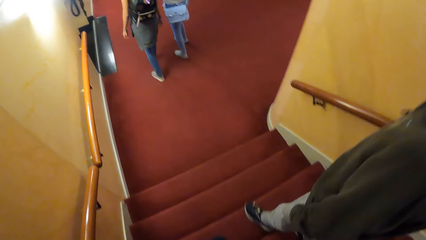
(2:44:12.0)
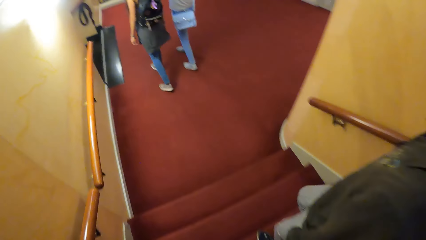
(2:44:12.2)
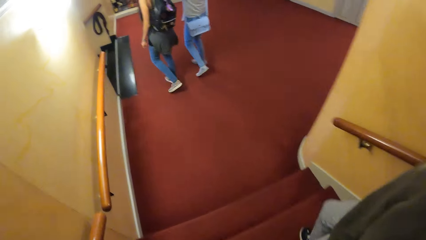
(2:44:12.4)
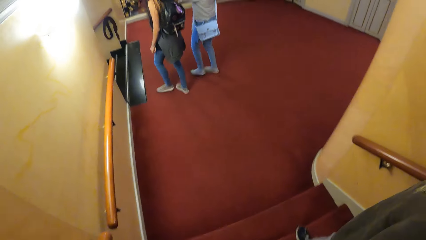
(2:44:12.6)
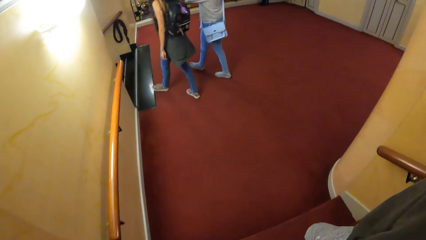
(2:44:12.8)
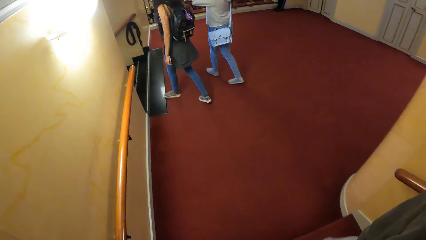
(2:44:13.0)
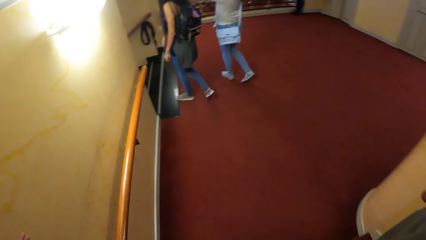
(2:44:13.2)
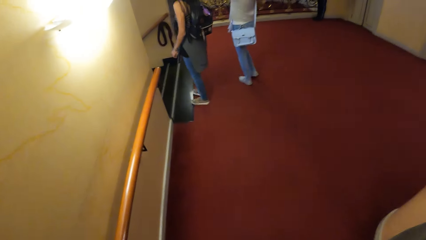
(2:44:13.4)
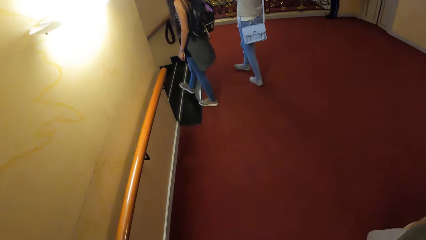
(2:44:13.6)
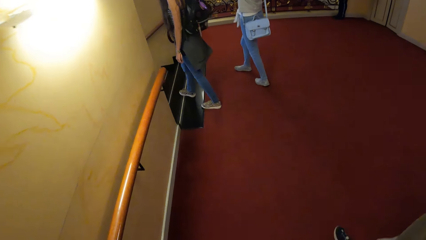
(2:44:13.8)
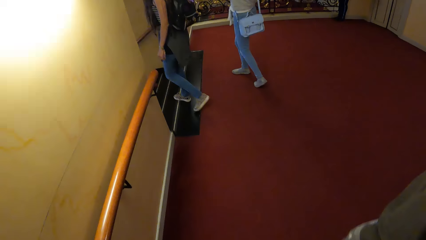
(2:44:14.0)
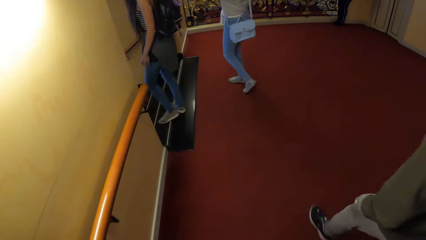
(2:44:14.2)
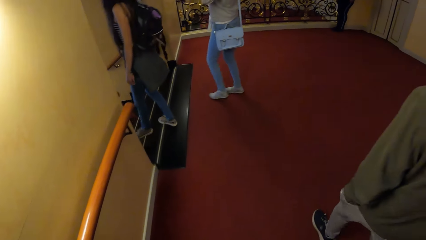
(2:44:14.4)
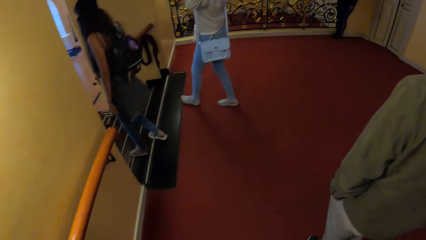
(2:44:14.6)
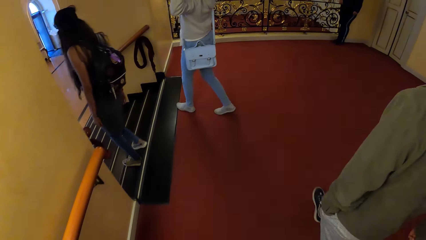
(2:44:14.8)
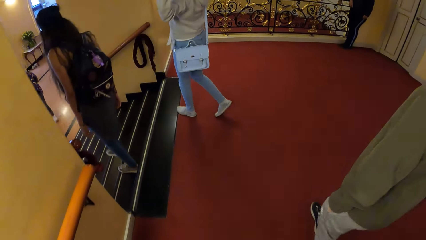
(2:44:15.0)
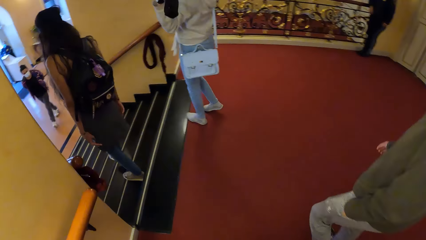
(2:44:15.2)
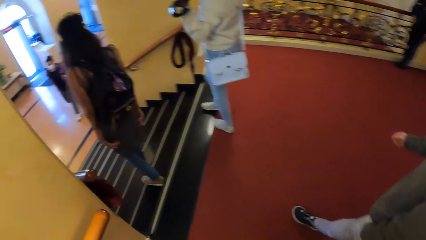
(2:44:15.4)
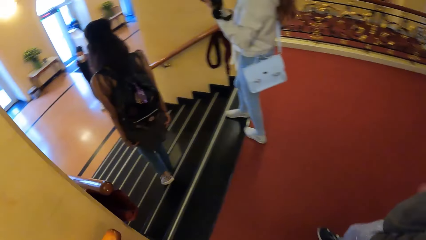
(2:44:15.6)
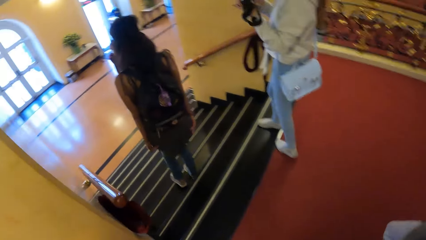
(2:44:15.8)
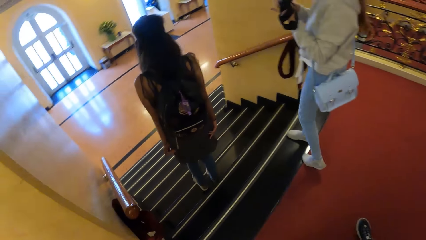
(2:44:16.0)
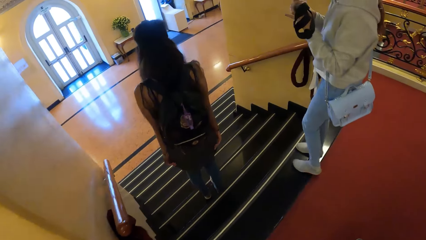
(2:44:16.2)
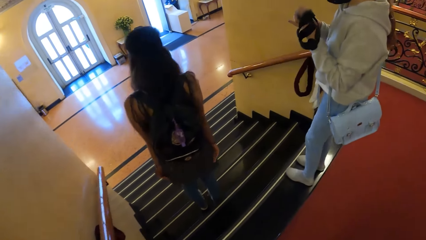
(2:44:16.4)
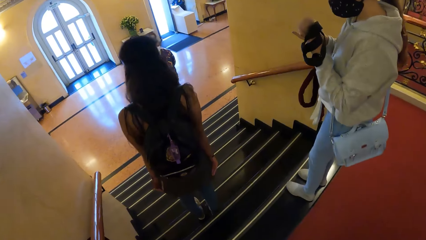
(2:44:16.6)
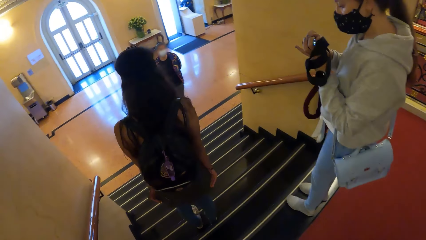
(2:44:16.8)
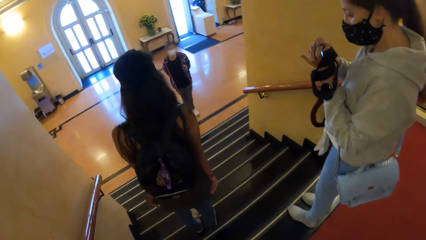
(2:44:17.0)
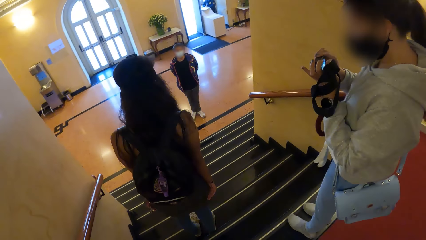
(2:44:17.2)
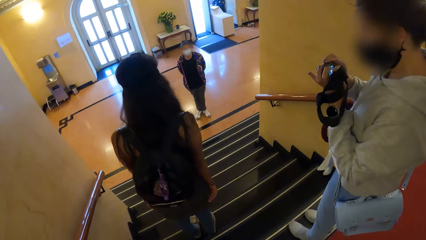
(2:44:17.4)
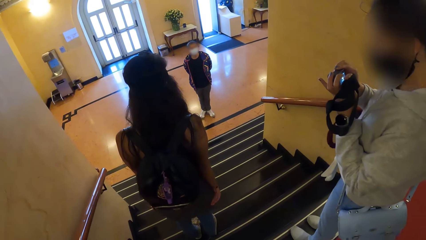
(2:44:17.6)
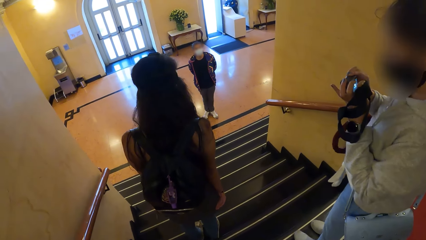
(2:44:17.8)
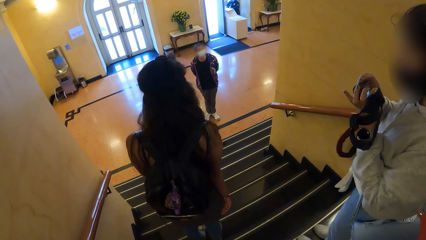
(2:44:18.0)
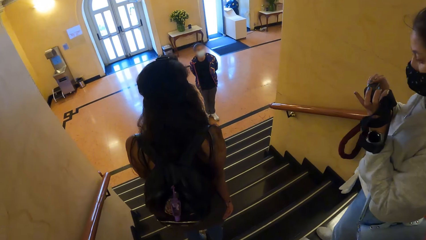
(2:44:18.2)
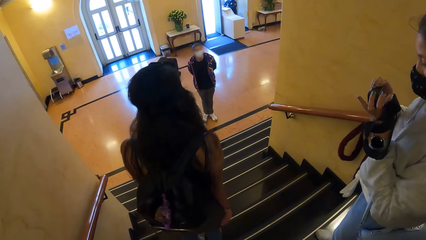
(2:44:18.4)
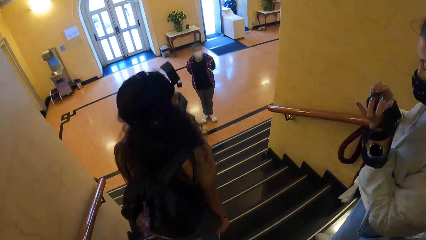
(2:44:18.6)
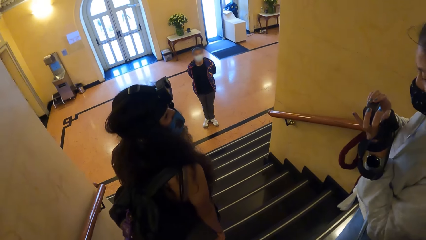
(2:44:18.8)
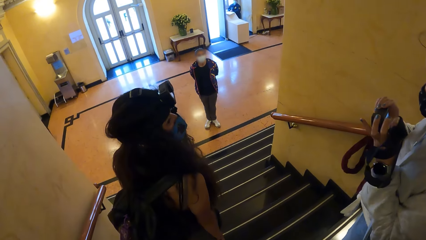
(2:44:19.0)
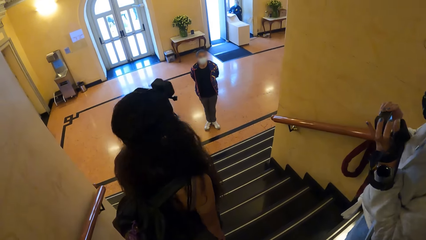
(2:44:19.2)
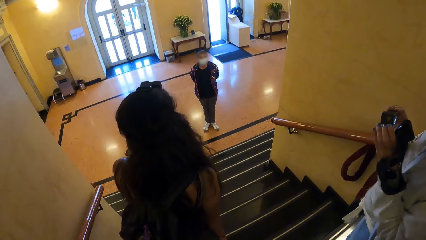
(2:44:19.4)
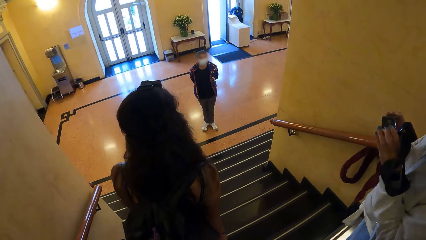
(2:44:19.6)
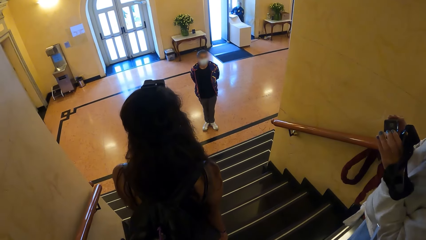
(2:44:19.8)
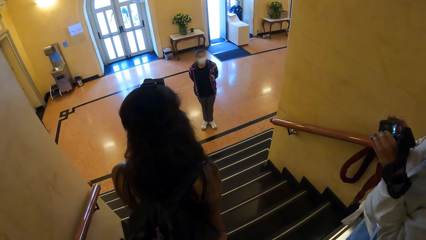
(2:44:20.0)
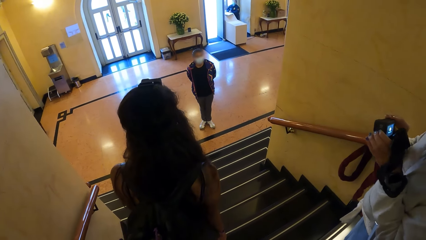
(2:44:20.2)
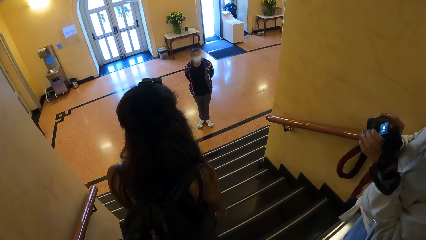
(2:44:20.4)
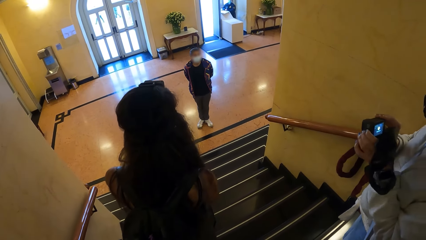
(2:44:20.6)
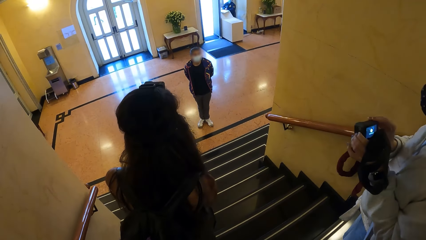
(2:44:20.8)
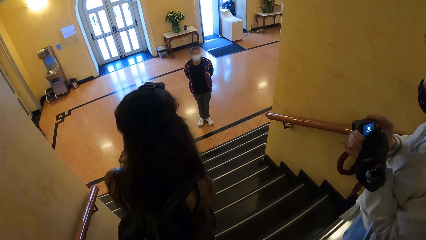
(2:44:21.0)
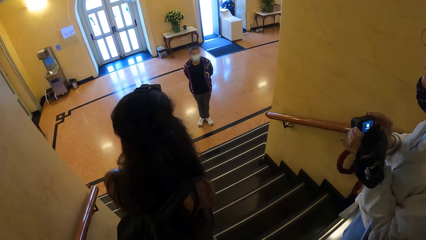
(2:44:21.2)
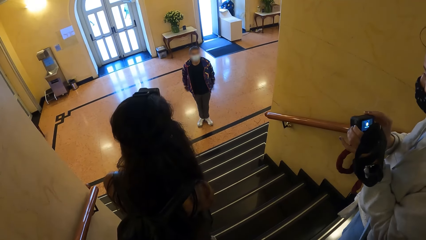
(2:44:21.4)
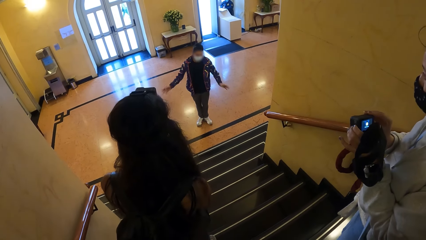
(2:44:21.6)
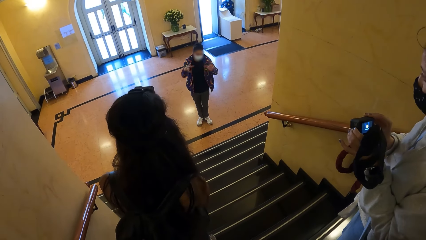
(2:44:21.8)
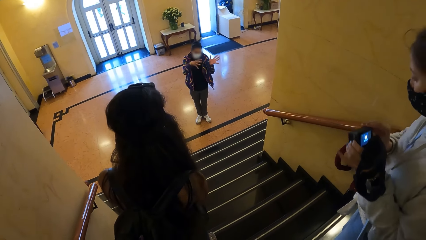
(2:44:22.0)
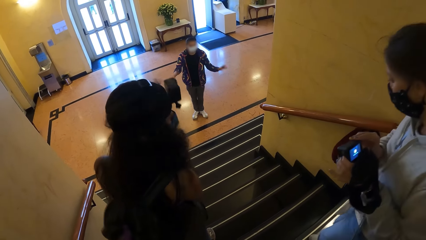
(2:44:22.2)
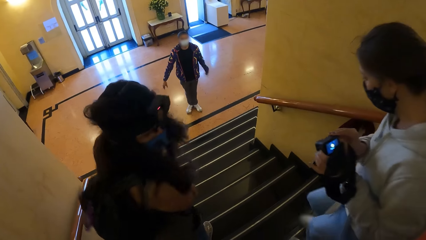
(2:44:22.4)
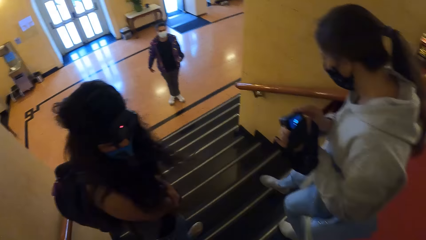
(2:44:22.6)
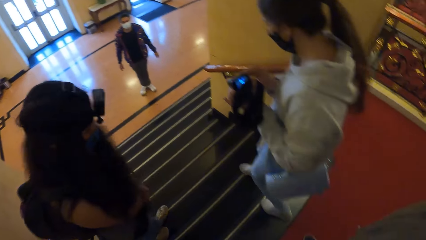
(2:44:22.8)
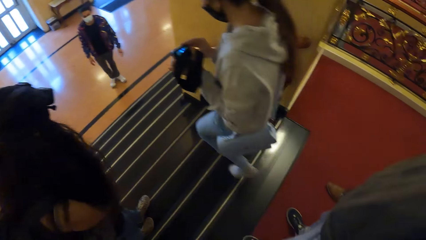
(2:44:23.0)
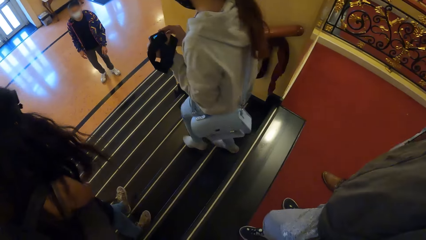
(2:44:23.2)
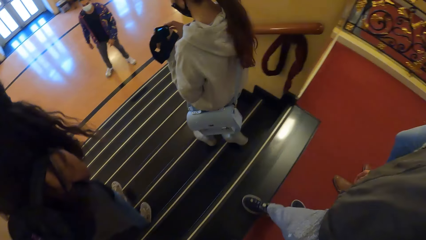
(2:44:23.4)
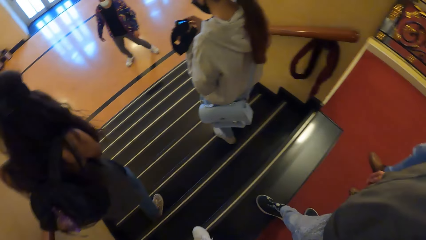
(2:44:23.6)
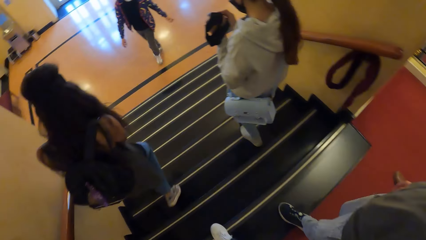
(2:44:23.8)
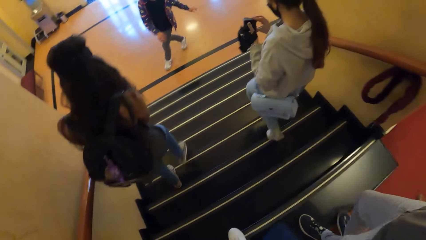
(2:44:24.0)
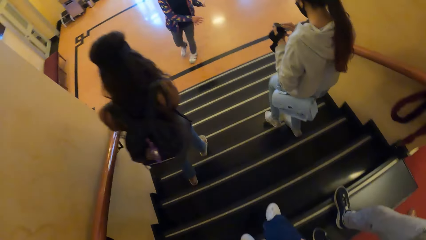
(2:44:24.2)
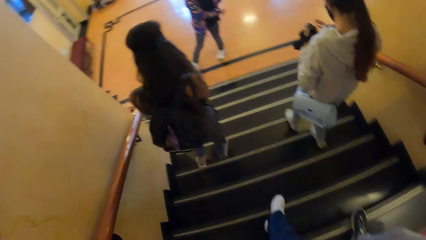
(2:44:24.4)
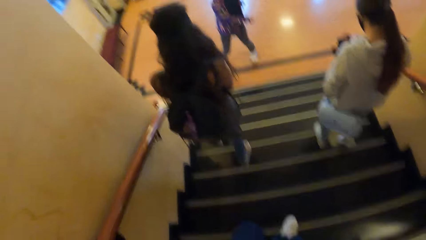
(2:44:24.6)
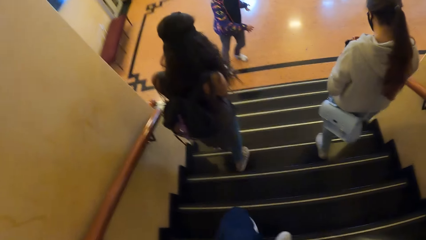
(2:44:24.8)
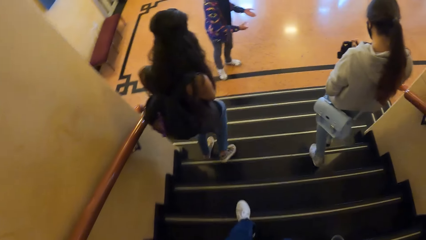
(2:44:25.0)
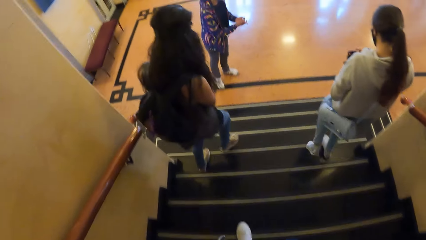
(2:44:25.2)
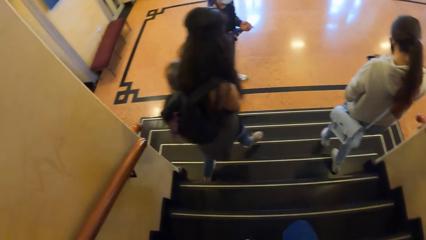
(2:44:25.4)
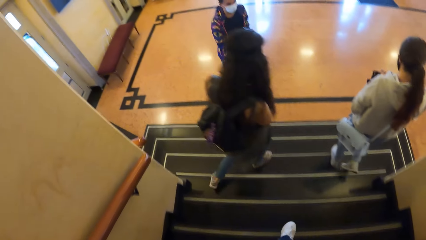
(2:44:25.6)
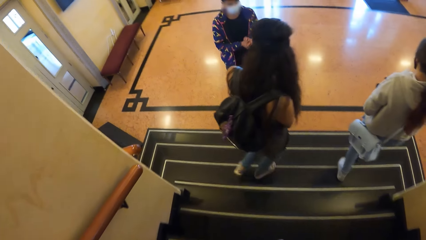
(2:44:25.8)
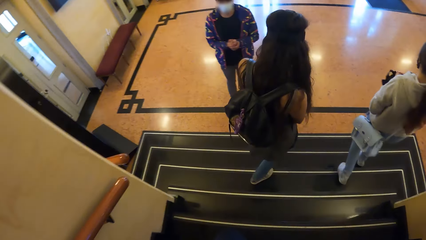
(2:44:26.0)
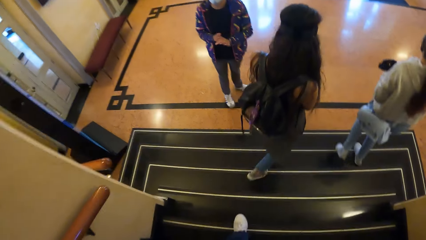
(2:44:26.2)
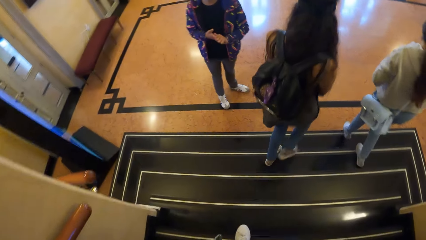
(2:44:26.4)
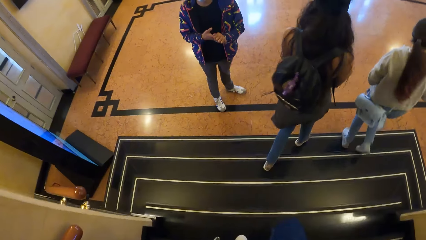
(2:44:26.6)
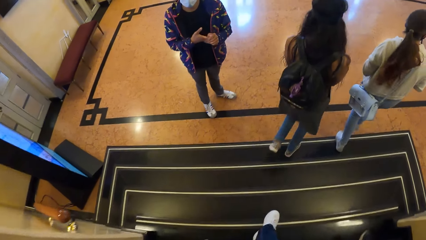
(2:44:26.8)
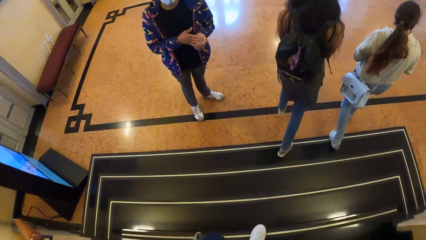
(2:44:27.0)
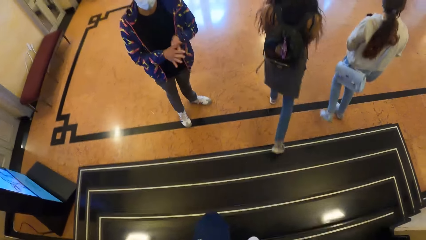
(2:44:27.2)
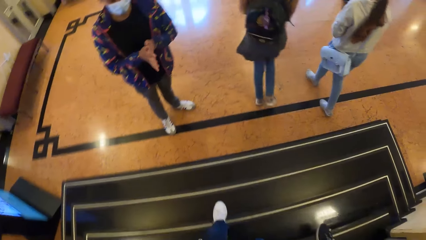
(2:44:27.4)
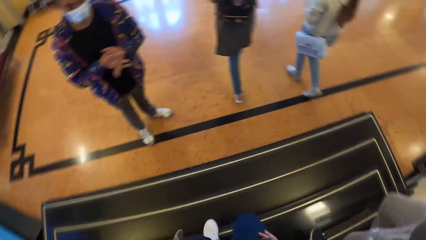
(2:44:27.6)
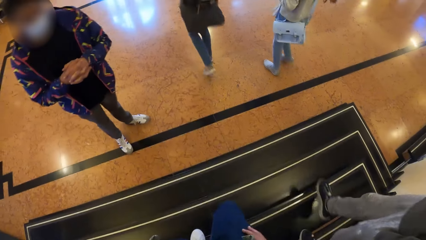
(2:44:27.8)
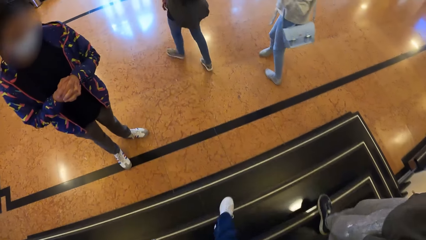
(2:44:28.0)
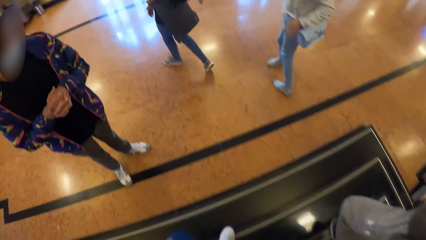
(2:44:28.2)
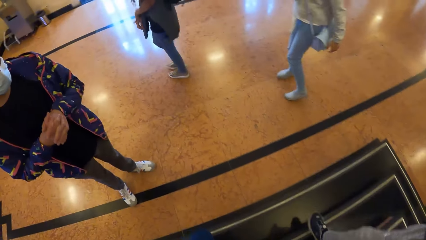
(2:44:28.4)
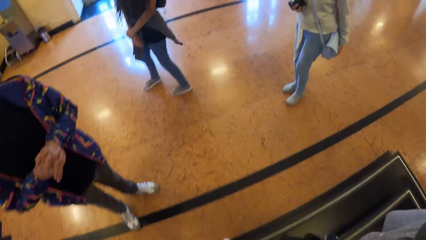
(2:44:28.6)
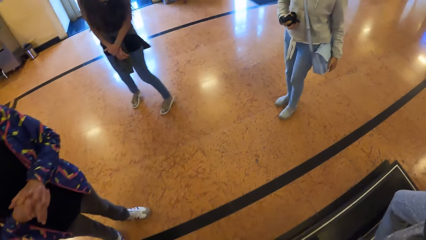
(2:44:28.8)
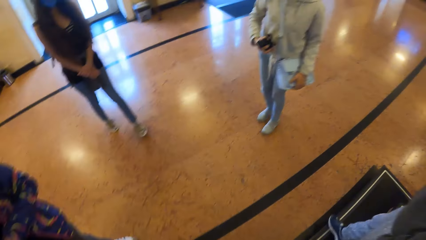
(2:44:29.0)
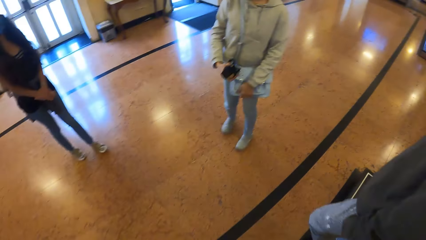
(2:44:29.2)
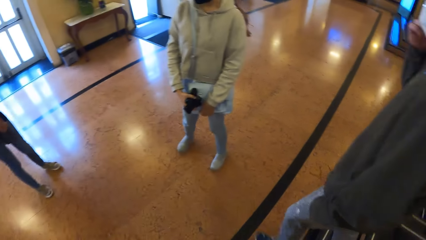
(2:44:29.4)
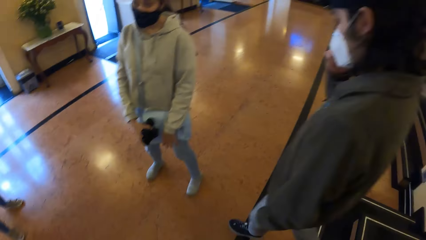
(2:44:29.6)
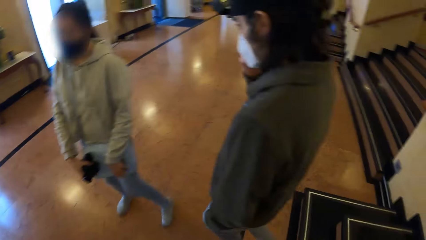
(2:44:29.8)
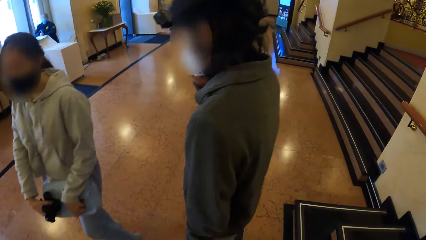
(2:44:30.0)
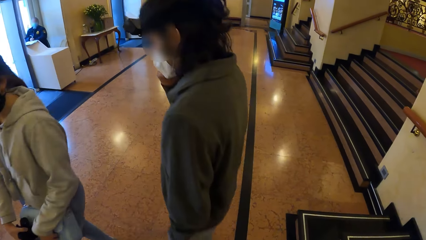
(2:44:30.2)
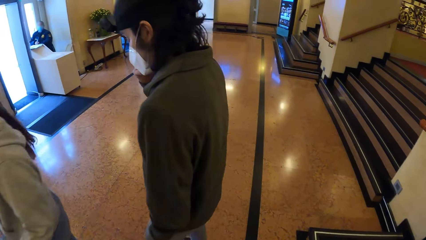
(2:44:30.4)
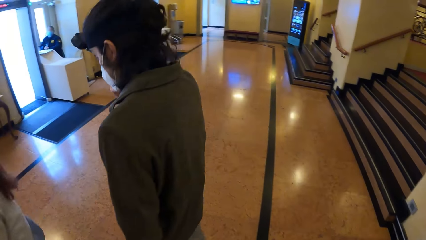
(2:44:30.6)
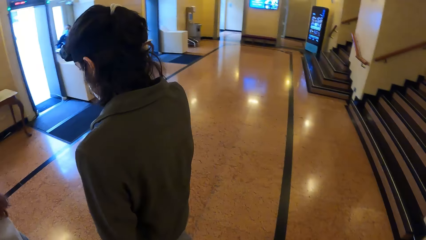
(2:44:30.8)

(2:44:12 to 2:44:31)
A woman interacts with the camera wearer and the group of people.
